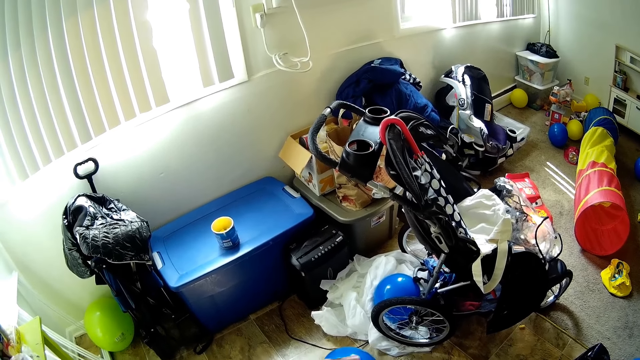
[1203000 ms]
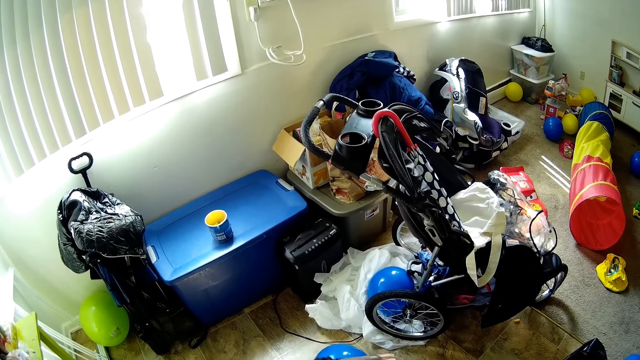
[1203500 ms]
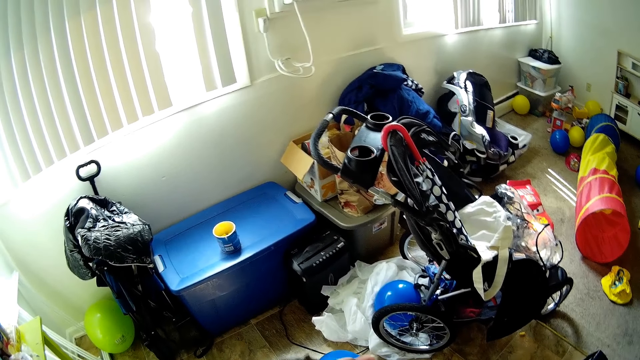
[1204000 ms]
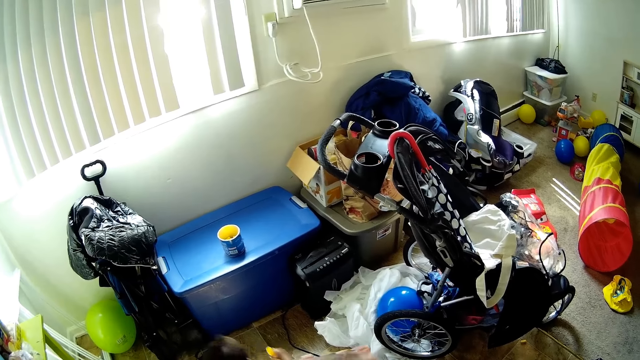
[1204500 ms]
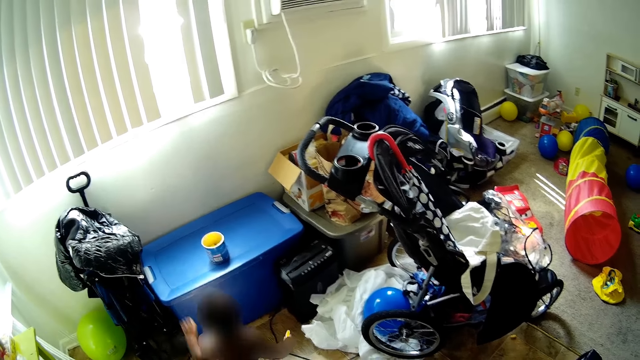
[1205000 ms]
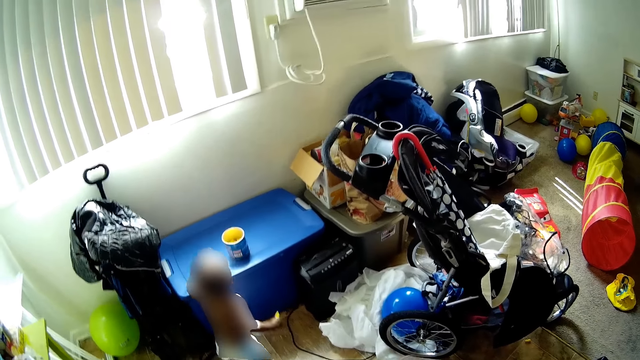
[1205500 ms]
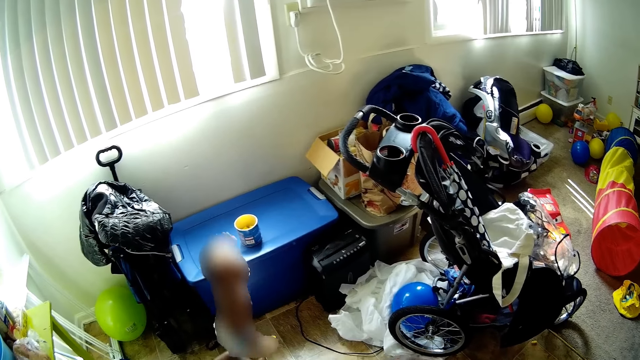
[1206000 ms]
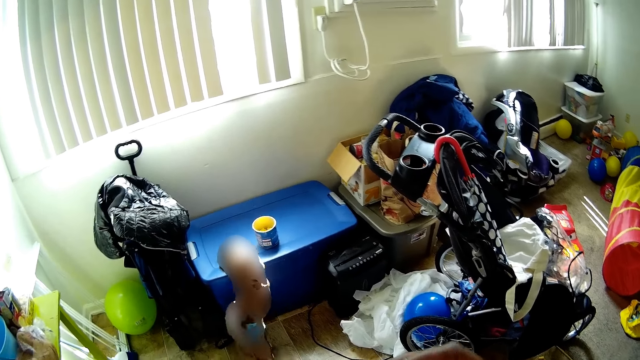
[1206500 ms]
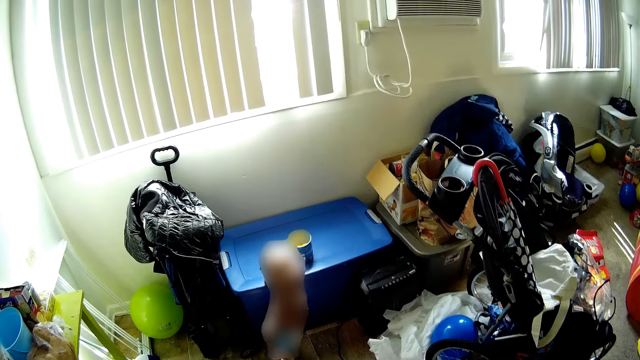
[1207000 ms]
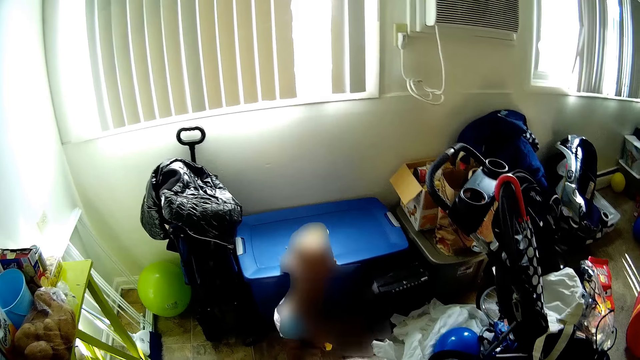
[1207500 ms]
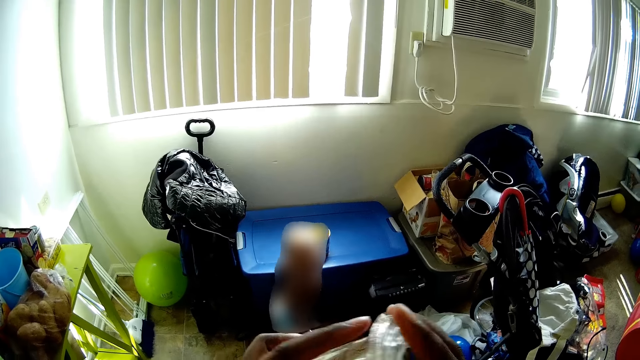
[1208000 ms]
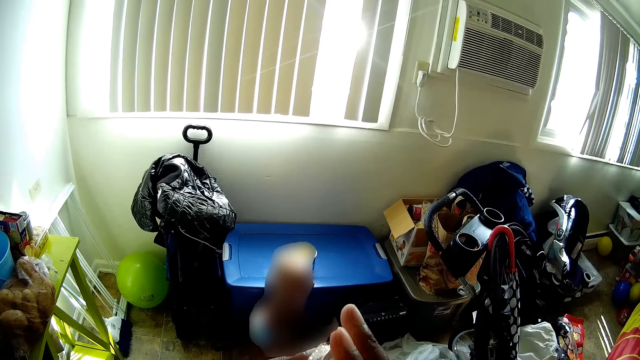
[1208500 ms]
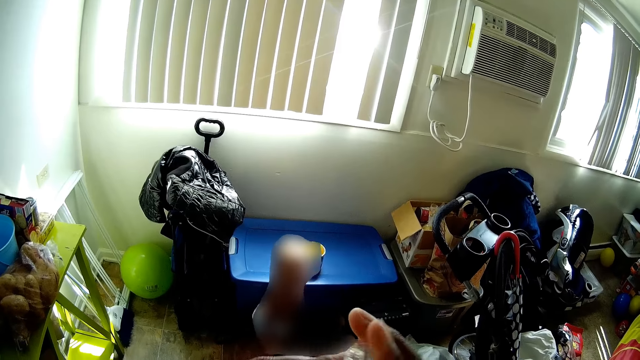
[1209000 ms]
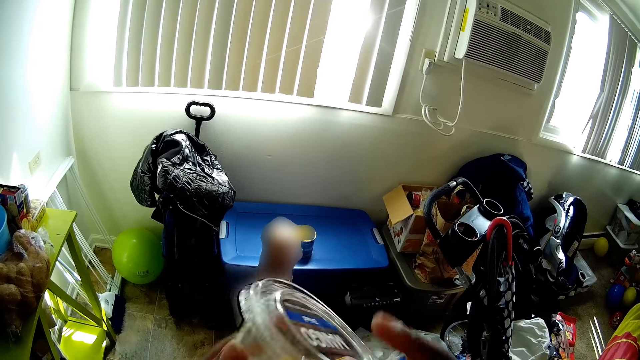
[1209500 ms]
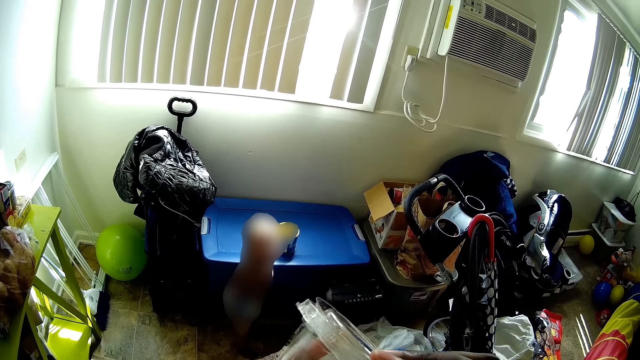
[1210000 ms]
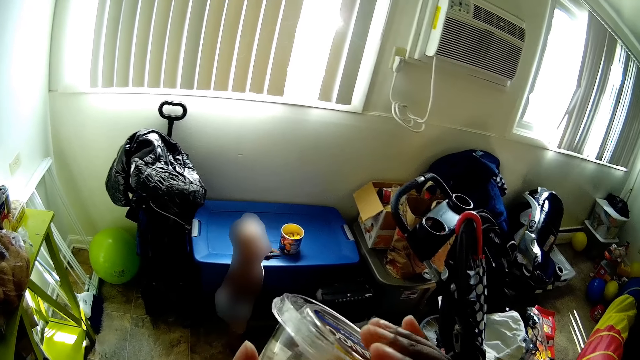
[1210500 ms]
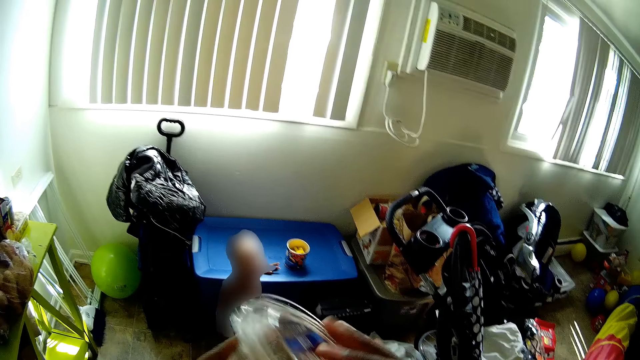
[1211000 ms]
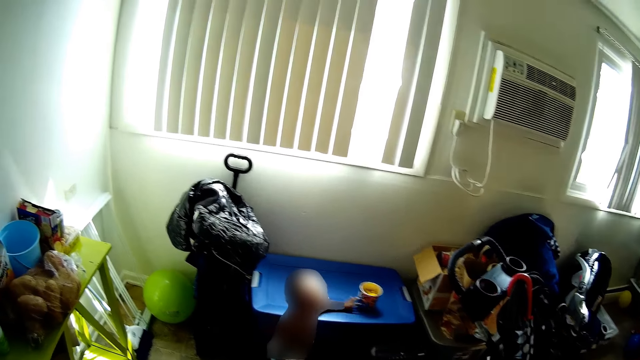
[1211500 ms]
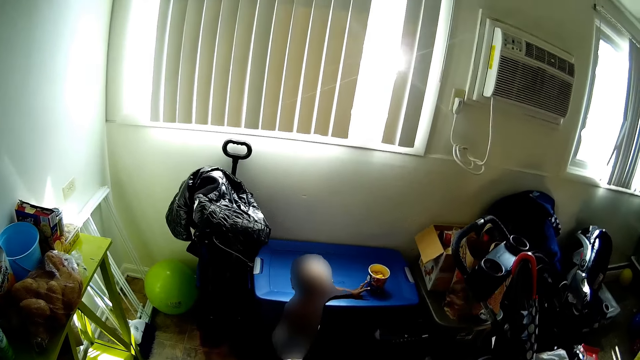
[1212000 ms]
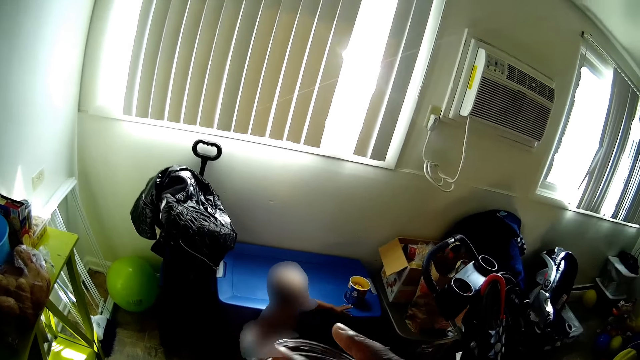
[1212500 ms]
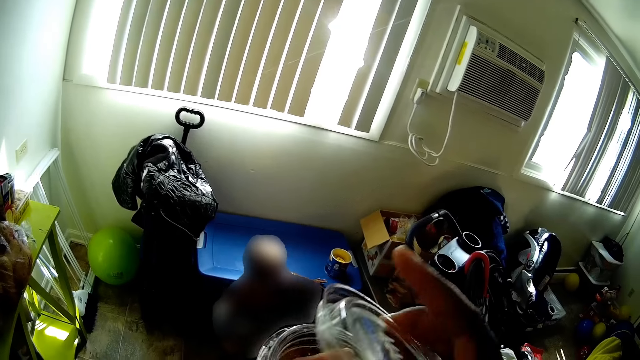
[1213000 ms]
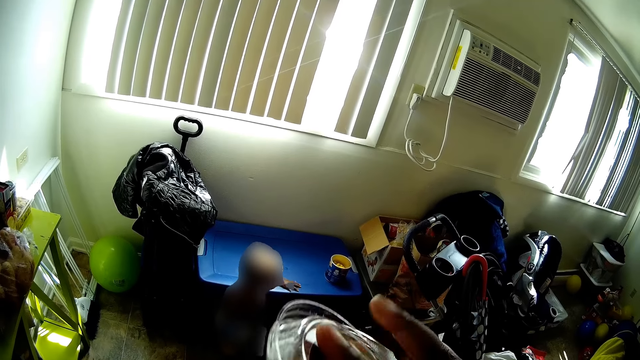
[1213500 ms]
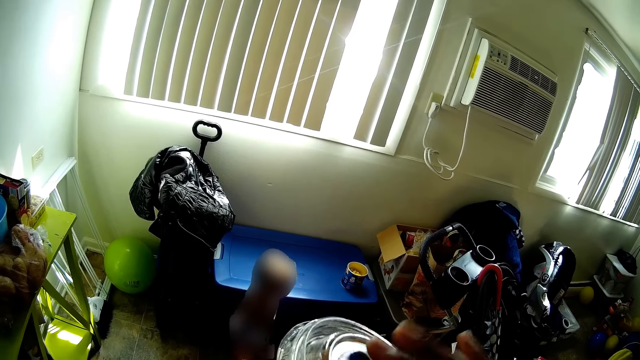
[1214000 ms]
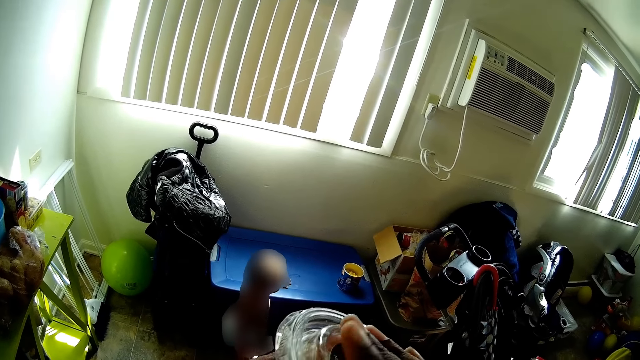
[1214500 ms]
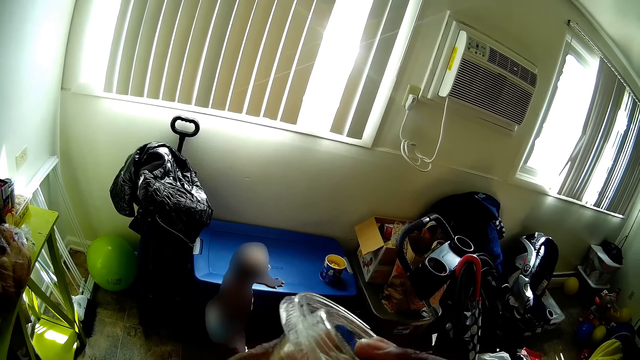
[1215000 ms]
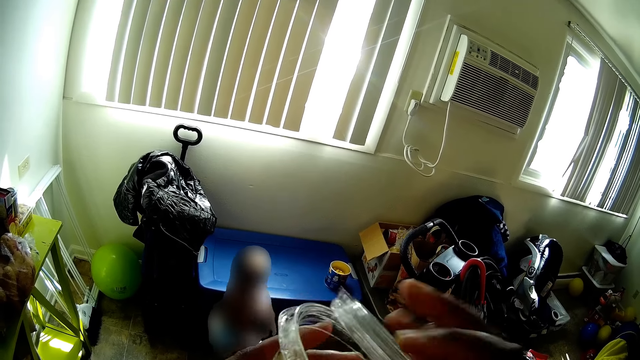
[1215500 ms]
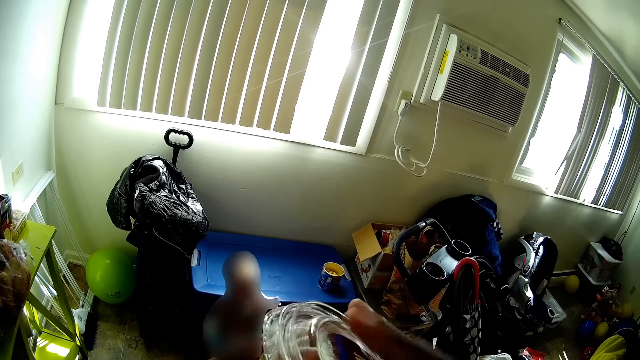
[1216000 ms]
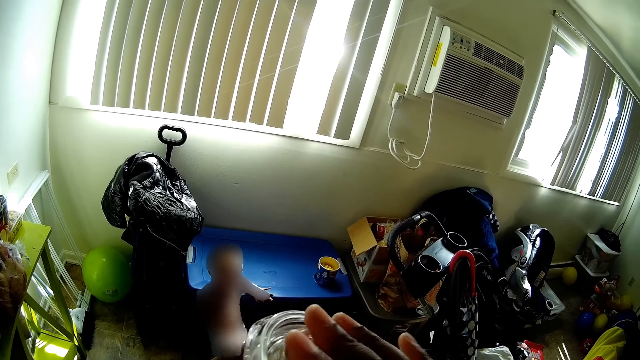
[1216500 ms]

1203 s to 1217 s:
The camera wearer covers the pack of candy. The person moves away from the camera wearer, interacts with the camera wearer, and hits a cooler with a hand. The camera wearer interacts with the person. The person moves a tin of cereal with a hand. The camera wearer covers the pack of candy.

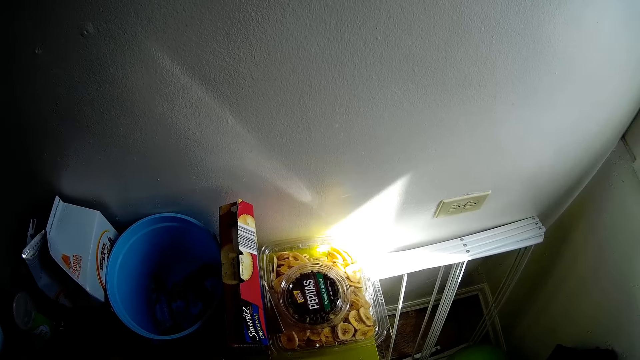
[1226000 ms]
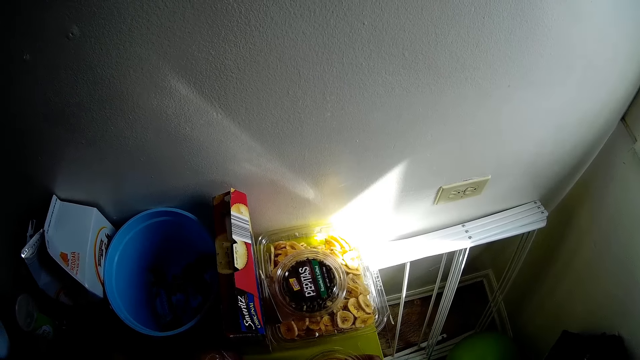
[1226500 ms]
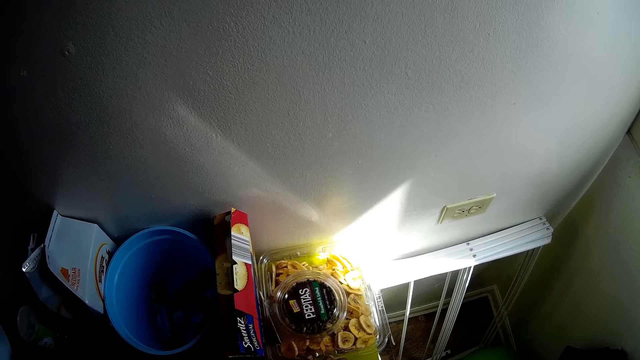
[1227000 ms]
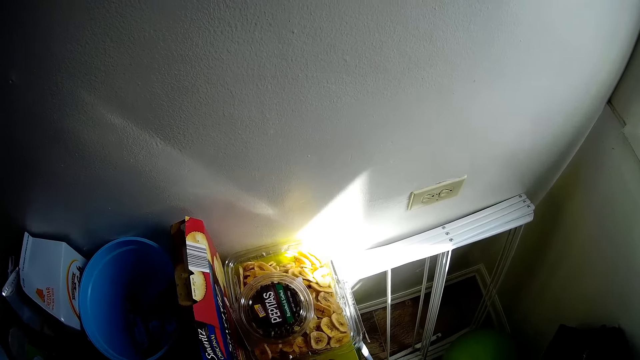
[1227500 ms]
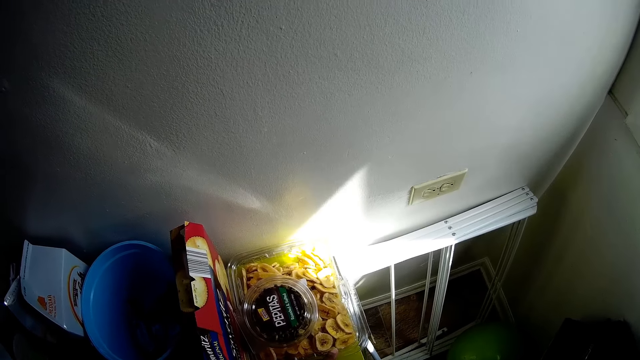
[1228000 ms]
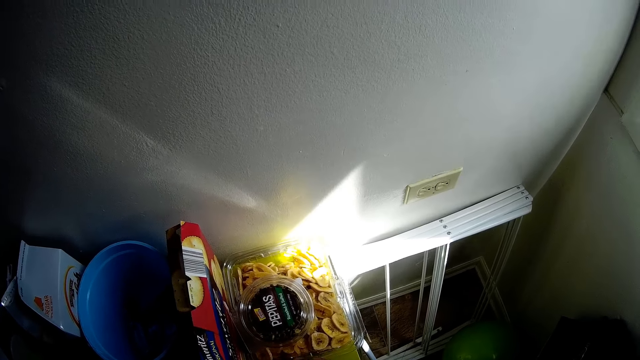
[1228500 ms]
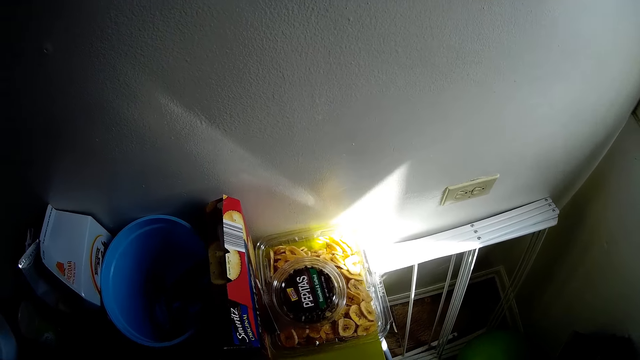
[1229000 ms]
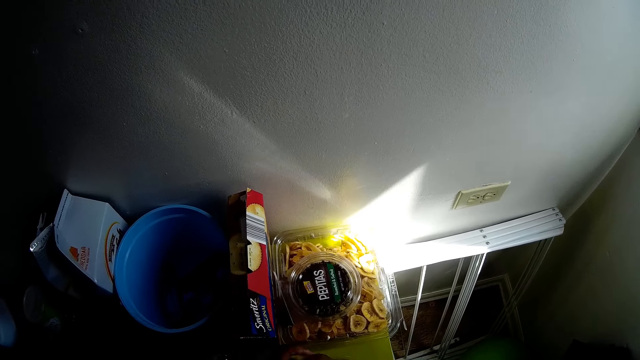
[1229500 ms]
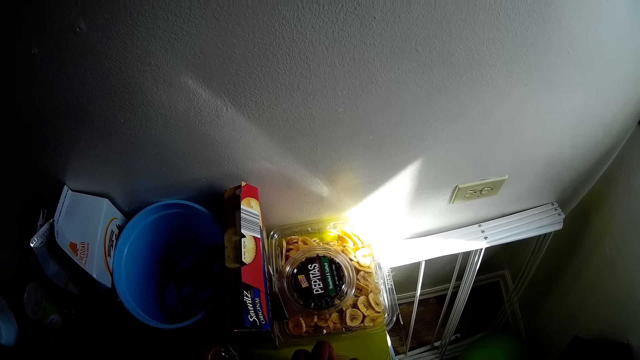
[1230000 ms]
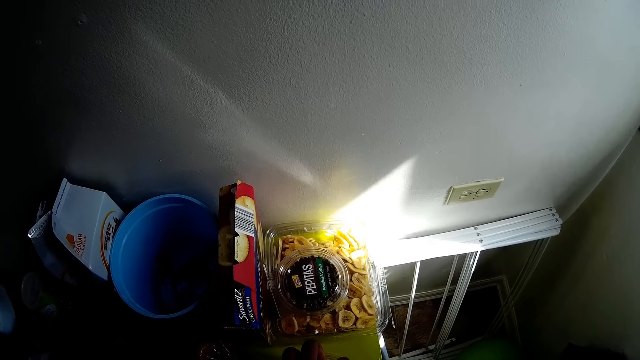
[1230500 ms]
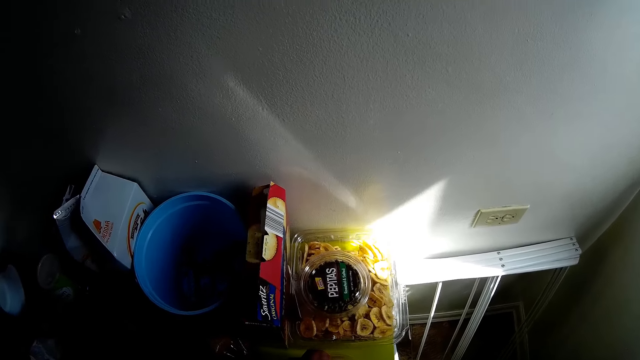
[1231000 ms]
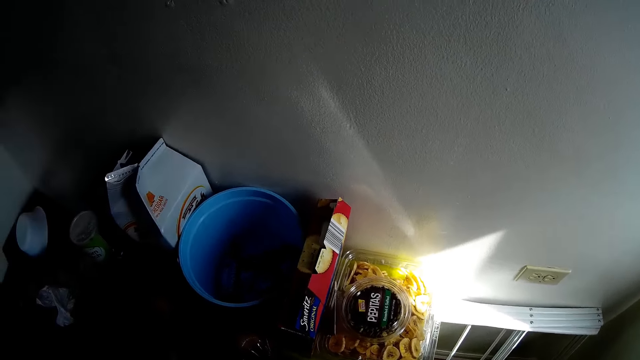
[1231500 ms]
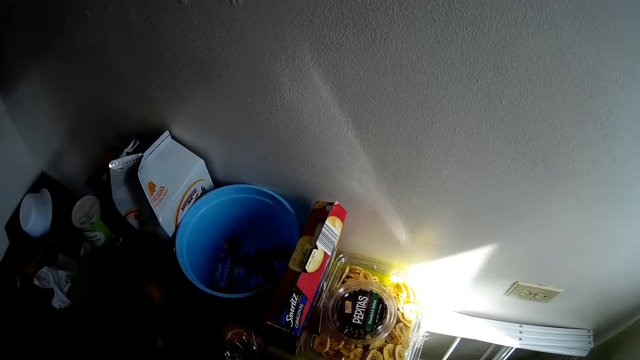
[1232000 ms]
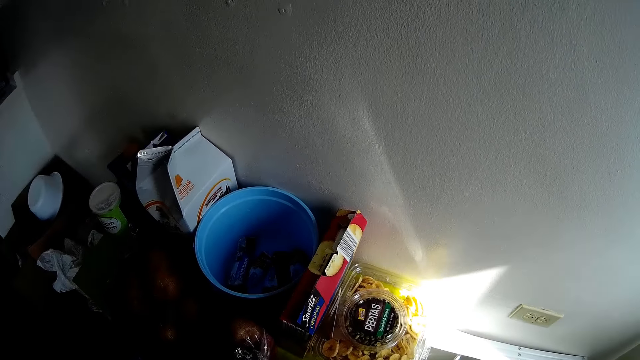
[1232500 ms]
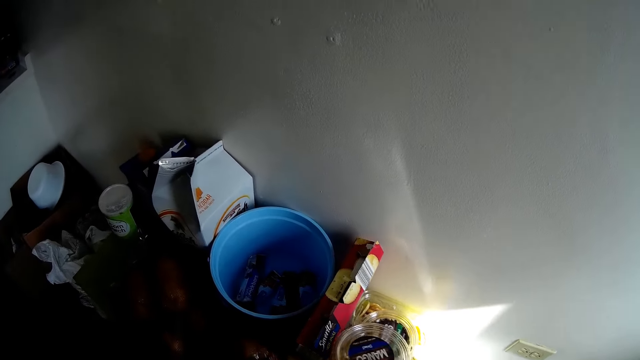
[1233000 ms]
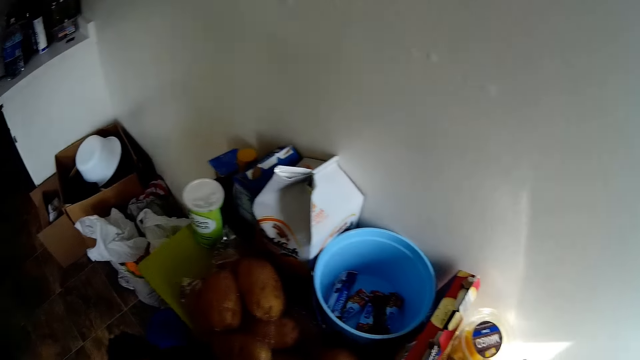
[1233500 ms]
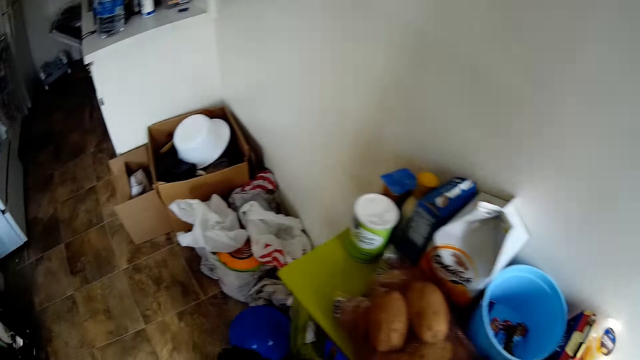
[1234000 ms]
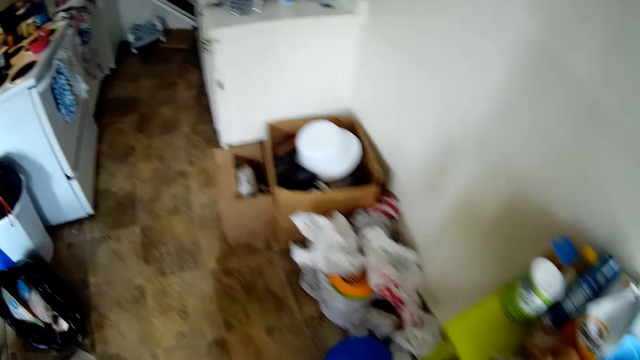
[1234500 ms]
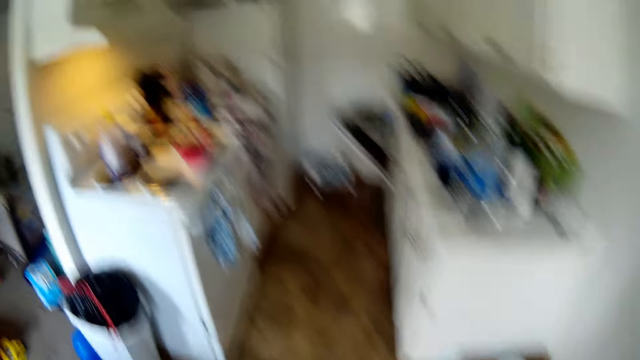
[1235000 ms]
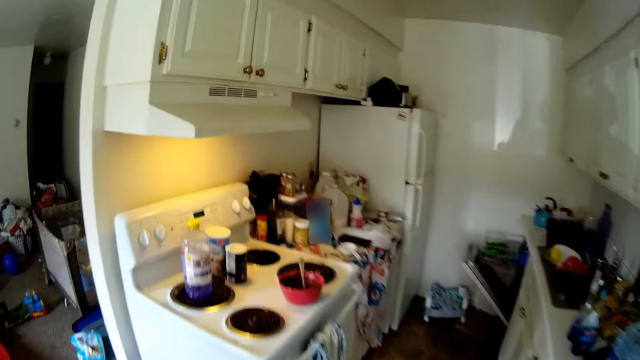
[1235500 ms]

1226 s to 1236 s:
The camera wearer interacts with herself. They drop the pack of the candy on the table. They laugh.
